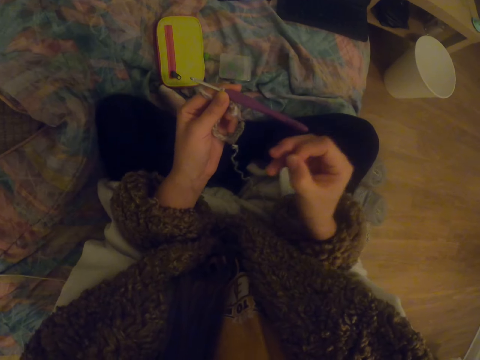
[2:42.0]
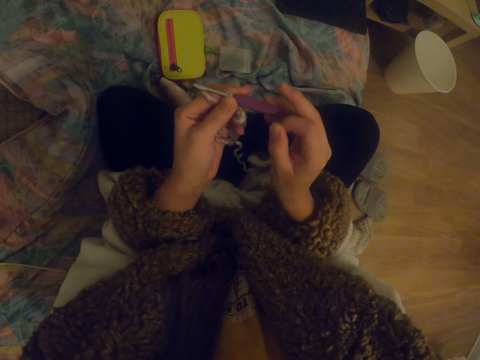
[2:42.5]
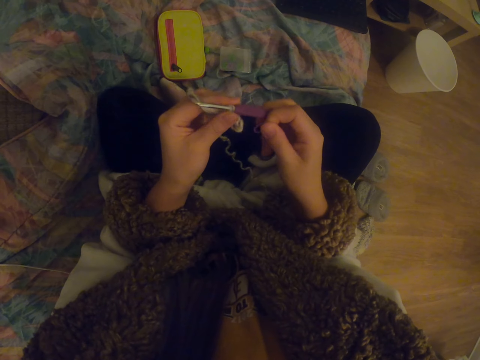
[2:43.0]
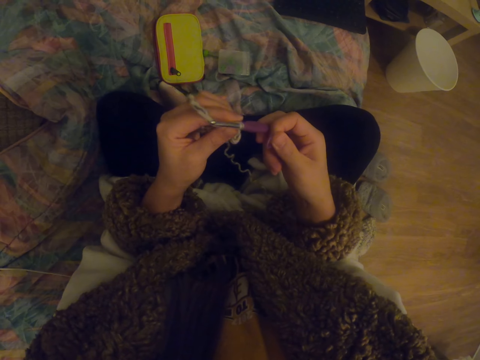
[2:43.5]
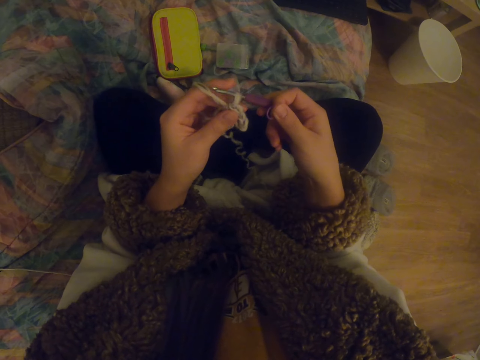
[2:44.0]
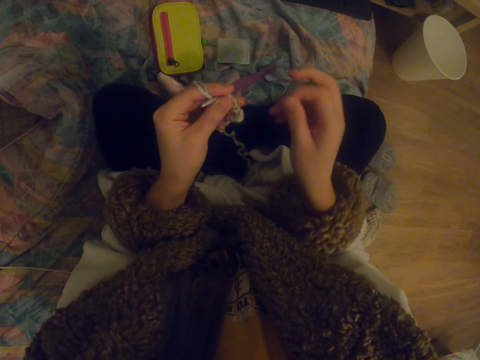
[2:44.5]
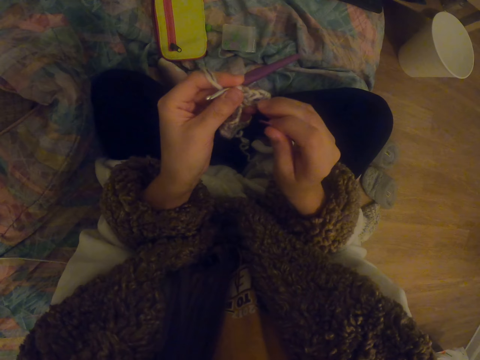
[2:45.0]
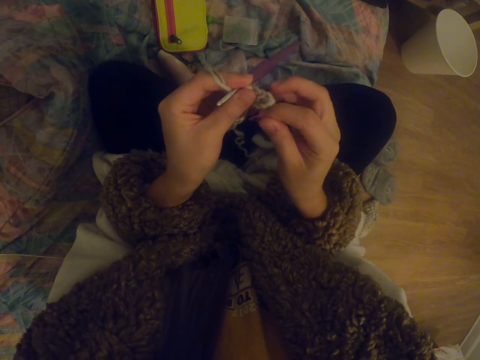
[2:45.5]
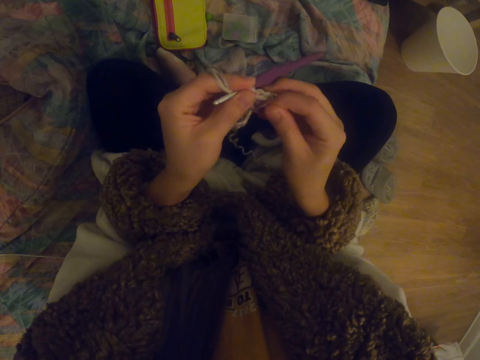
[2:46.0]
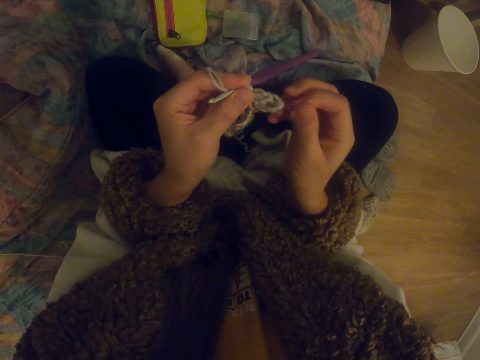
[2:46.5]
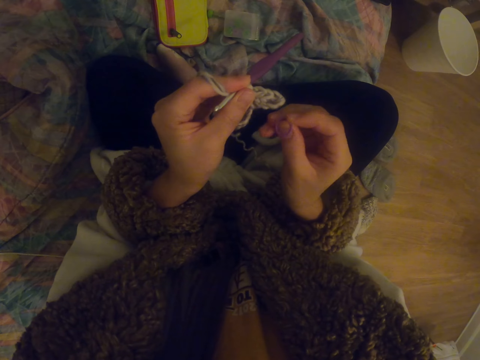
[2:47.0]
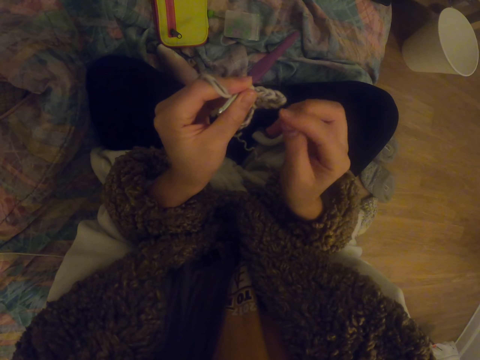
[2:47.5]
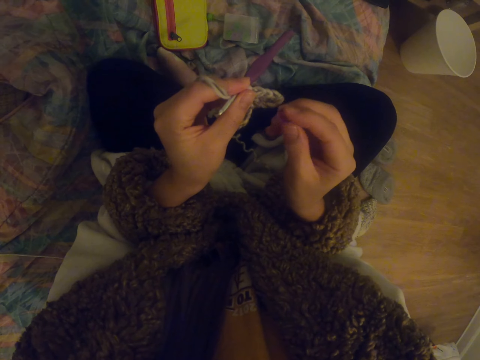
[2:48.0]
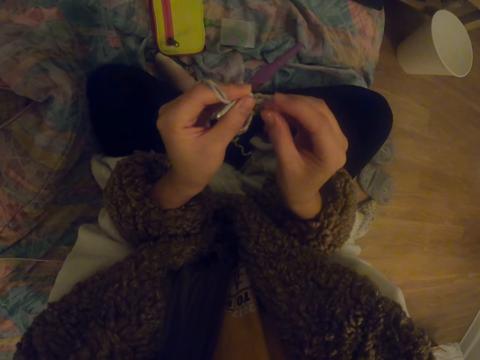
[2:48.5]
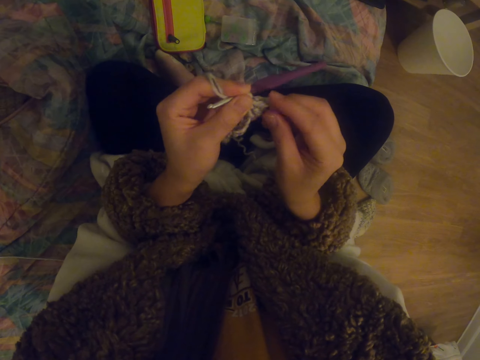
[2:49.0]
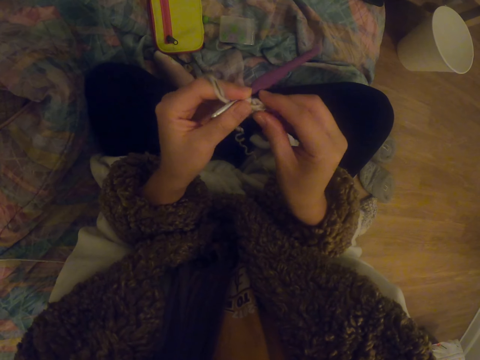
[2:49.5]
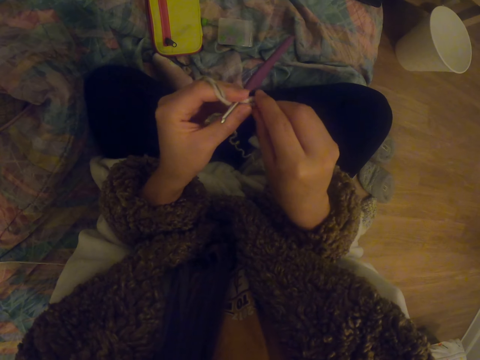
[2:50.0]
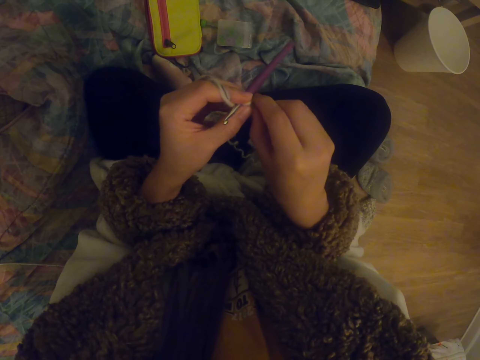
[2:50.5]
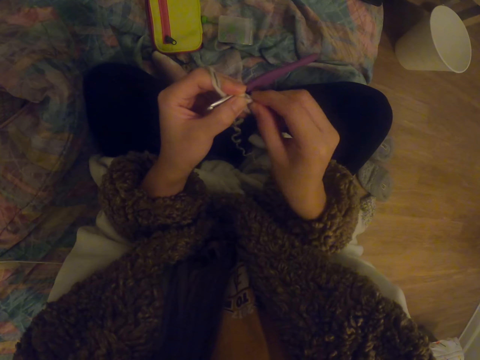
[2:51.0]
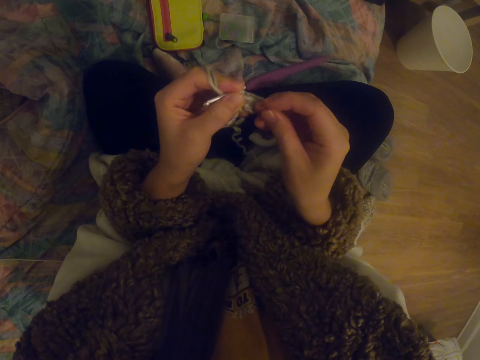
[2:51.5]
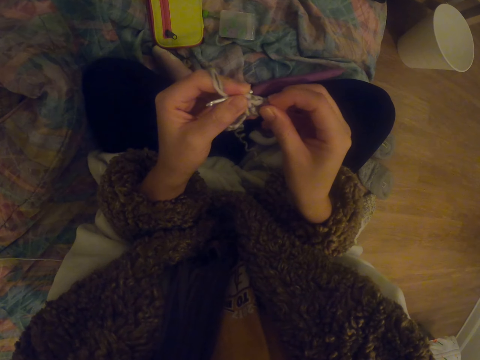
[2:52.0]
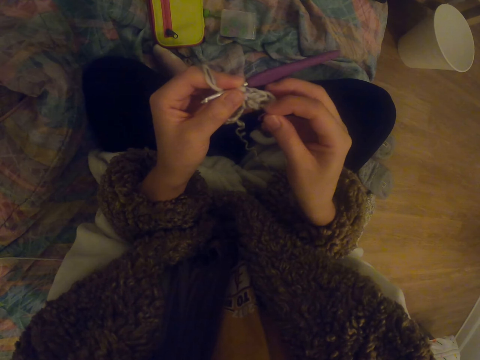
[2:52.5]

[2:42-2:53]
The camera wearer holds the crochet with the right hand. They swing the right hand. They fix something to the garment. They touch the thread with the right hand.

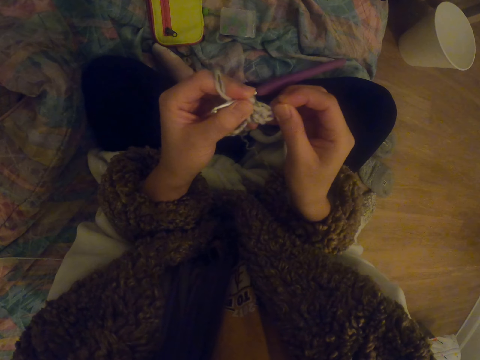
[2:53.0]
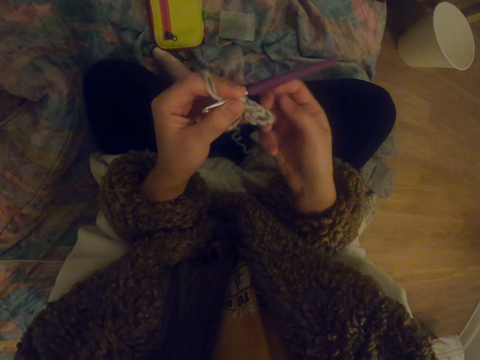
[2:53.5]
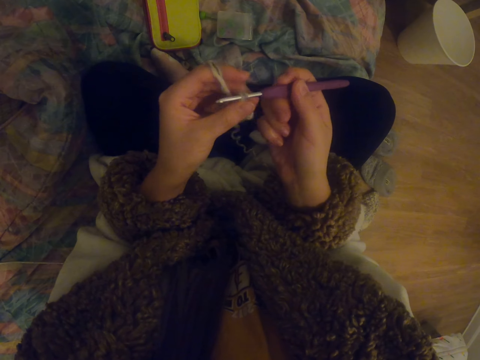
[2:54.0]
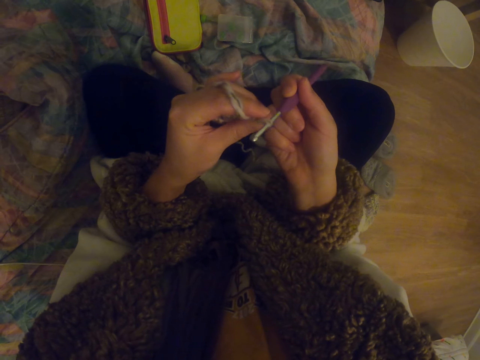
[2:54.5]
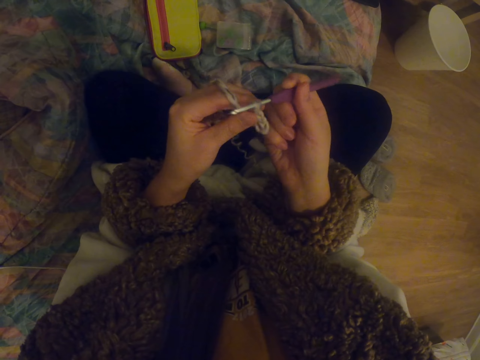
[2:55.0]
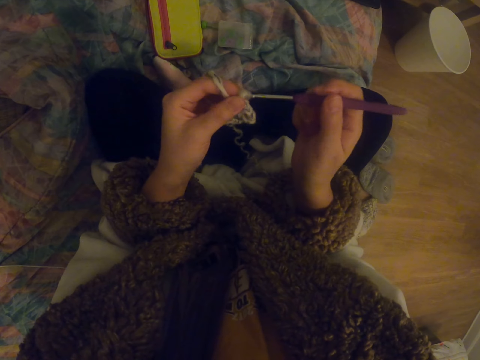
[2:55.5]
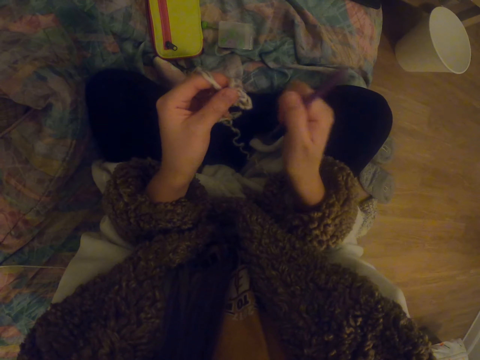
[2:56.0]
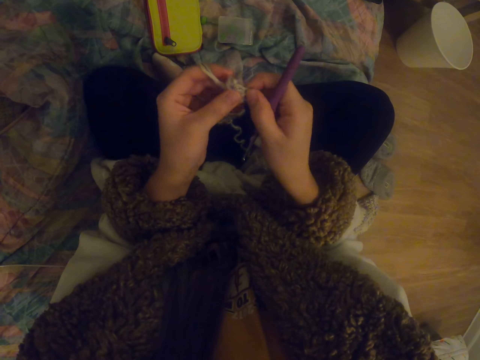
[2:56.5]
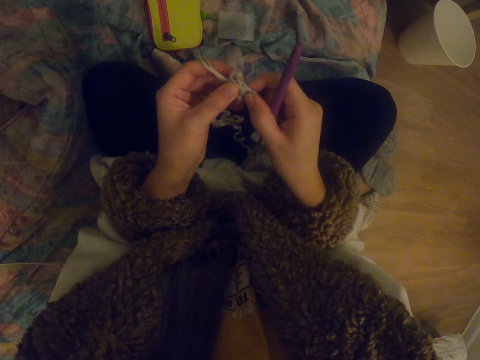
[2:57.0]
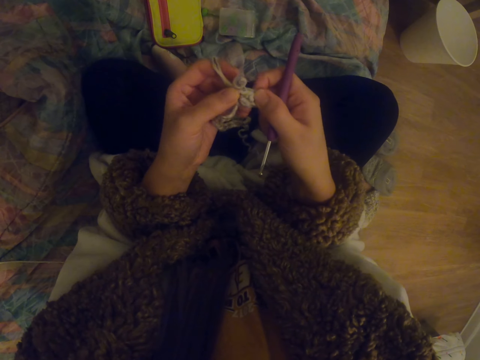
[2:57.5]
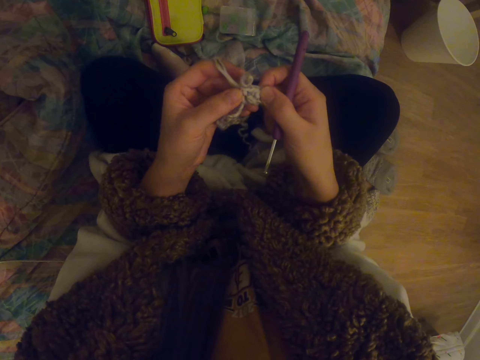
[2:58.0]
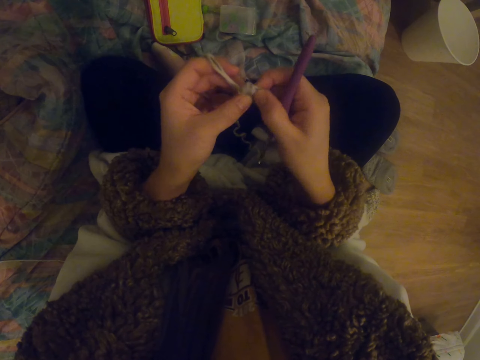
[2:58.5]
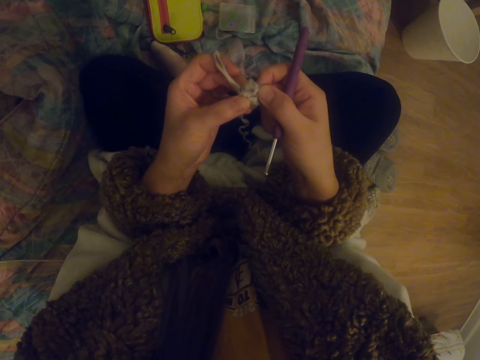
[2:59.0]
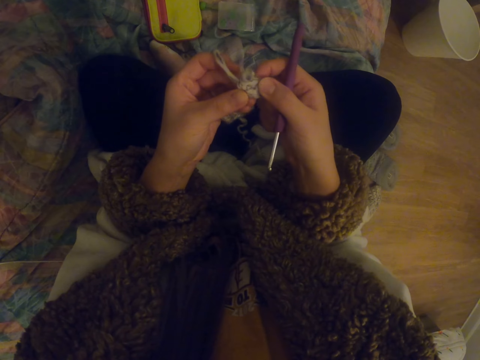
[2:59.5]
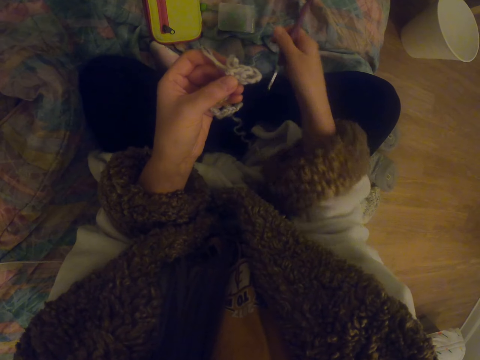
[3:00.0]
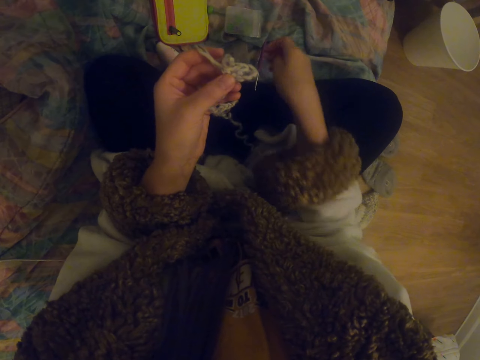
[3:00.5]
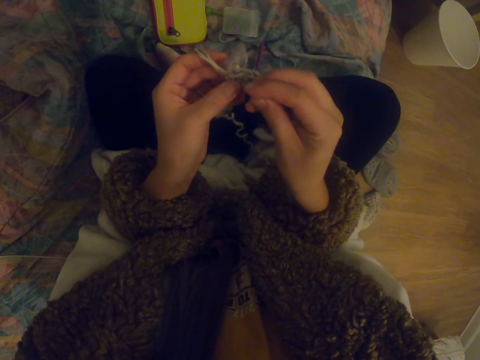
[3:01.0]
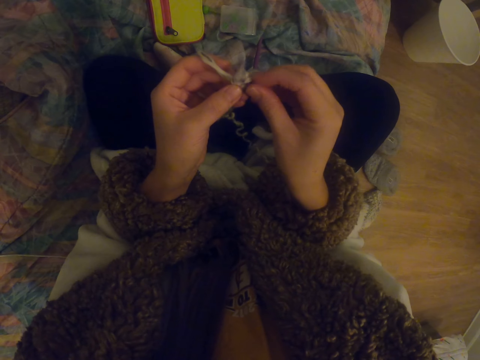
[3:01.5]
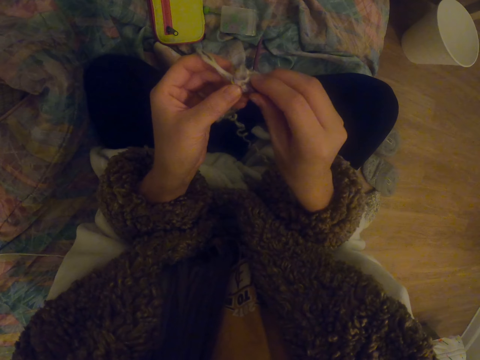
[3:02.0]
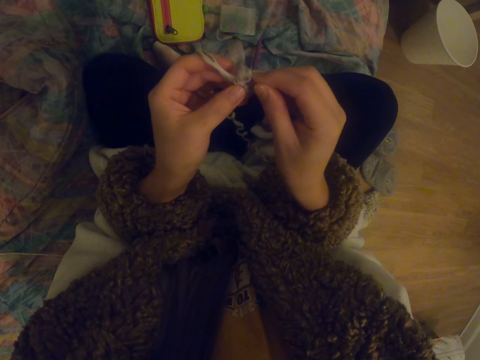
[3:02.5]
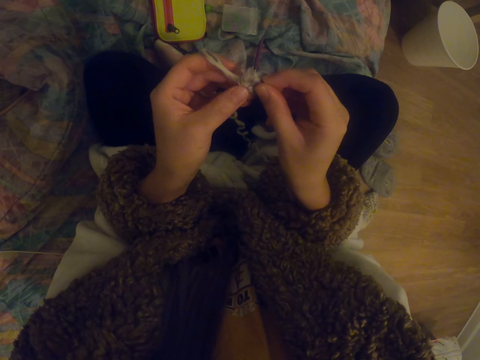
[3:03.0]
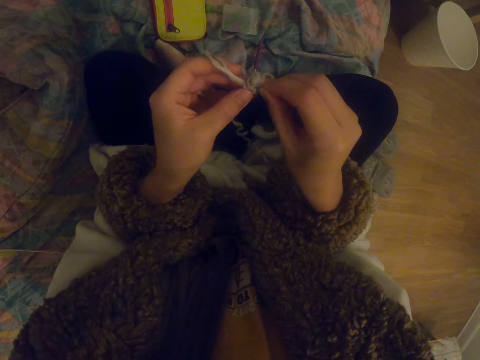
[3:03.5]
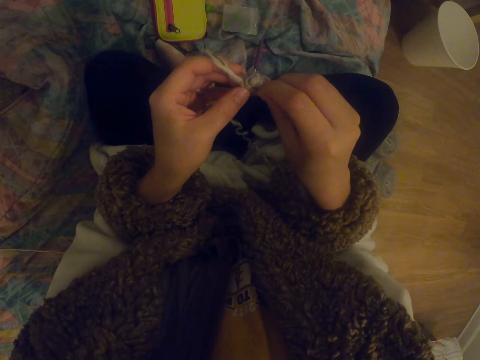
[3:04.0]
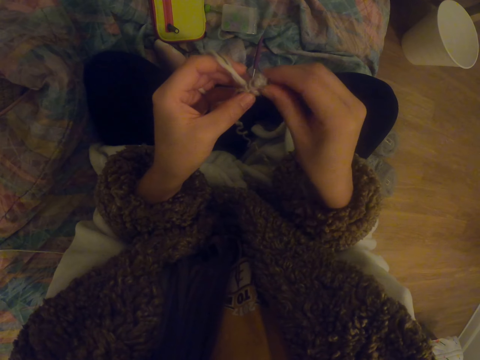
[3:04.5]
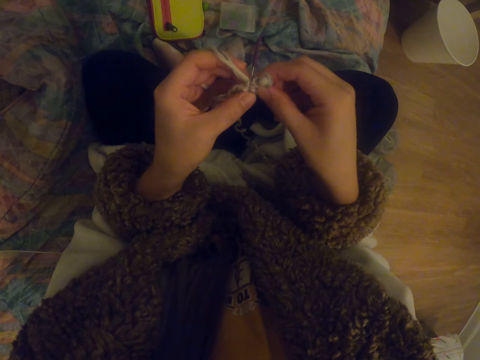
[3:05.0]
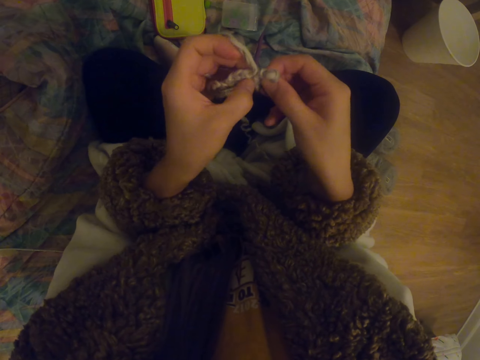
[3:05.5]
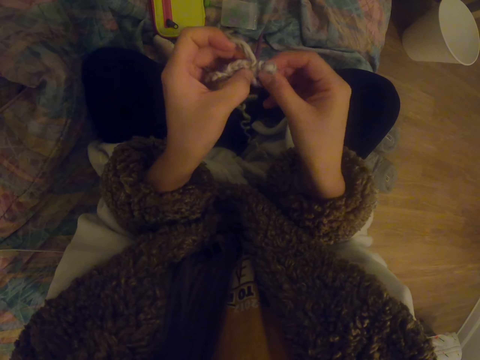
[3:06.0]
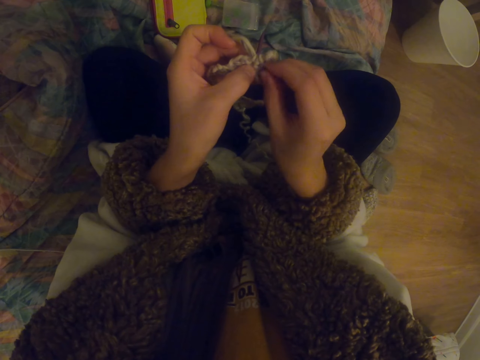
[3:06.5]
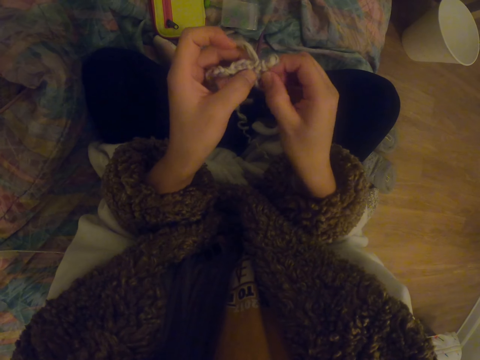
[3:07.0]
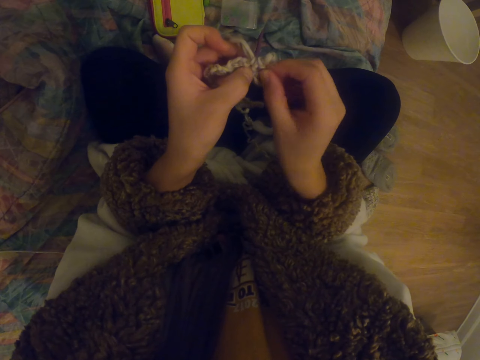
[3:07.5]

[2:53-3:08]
The camera wearer holds the crochet with the right hand. They remove the crochet hook. They swing the right hand. They touch the thread with the right hand. They stretch the garment. They touch the thread with the right hand. They drop the crochet. They place the crochet hook on the couch. They touch the thread with the right hand and swing the right hand. They fix something on the garment. They put a rubber band in the crochet.
